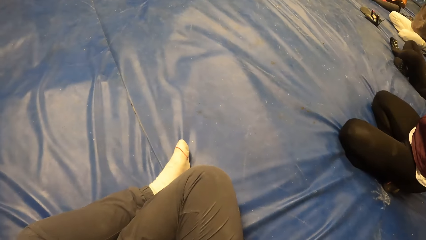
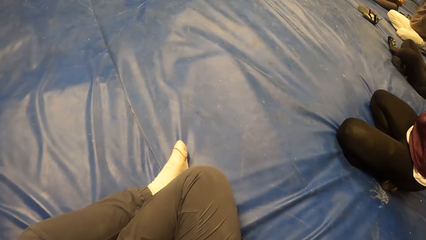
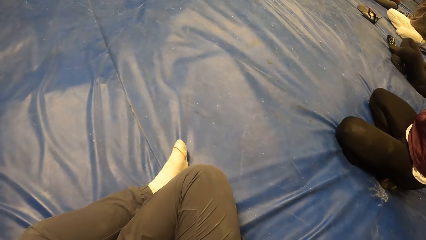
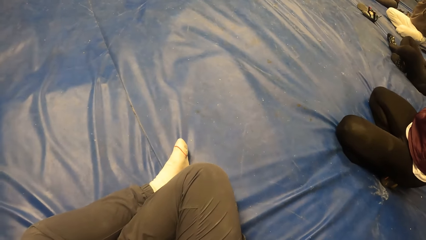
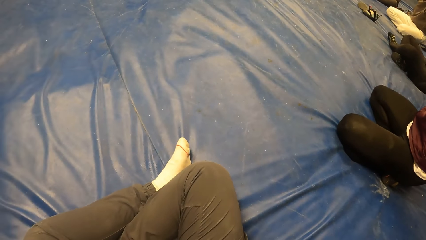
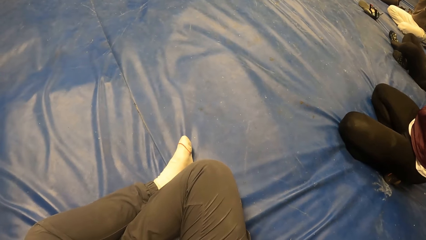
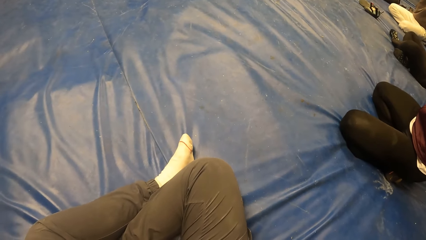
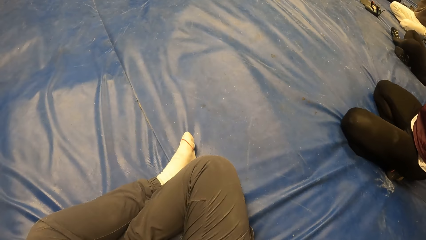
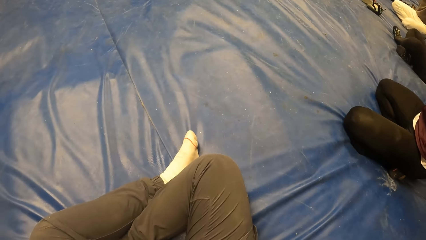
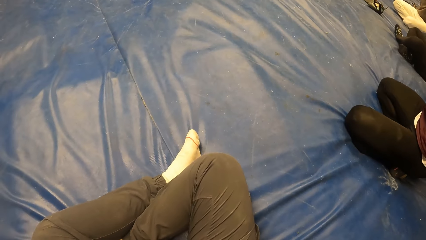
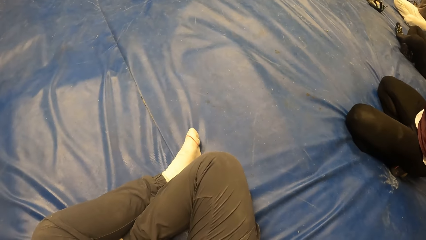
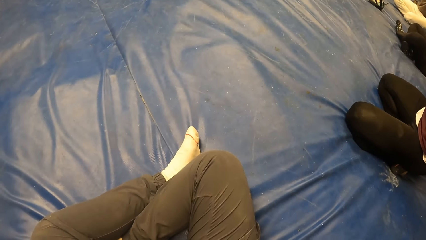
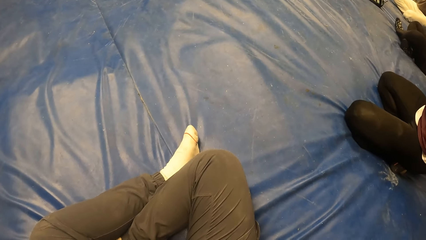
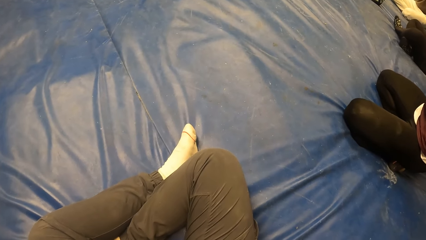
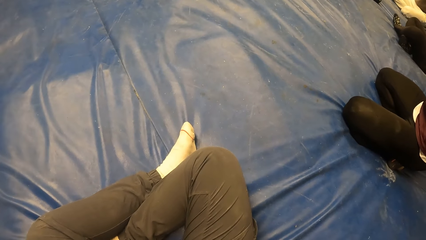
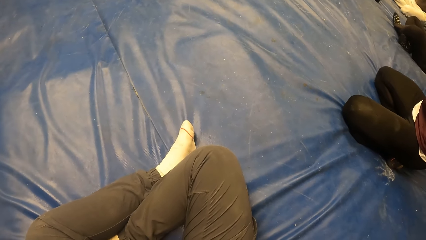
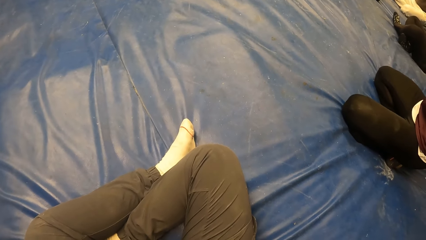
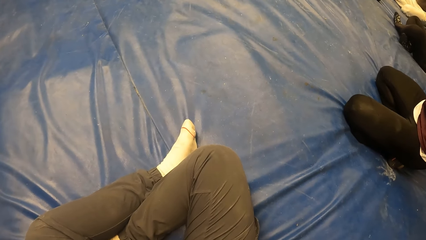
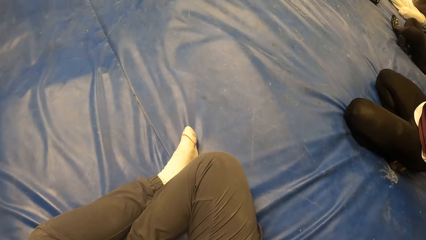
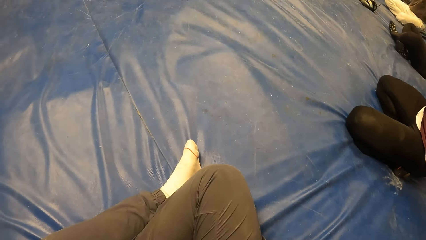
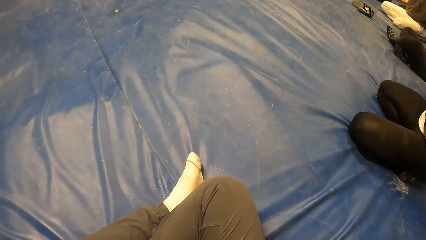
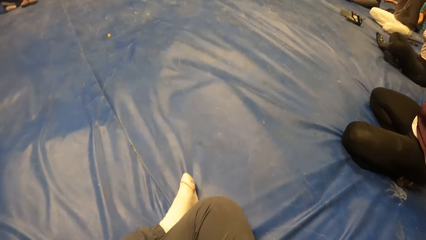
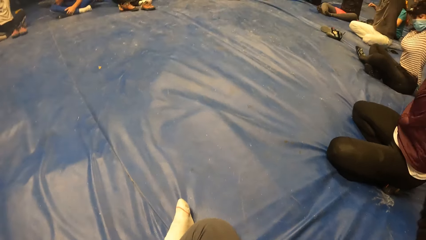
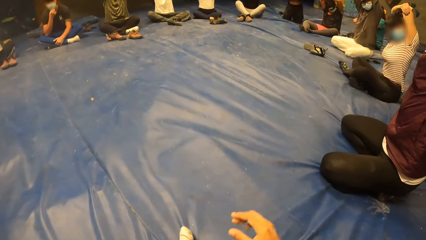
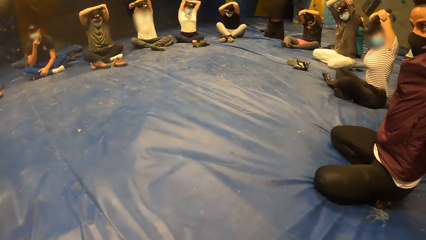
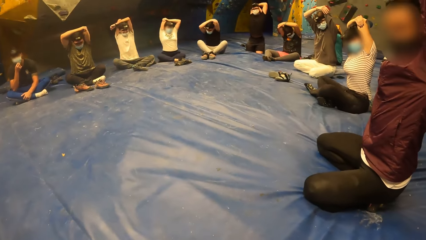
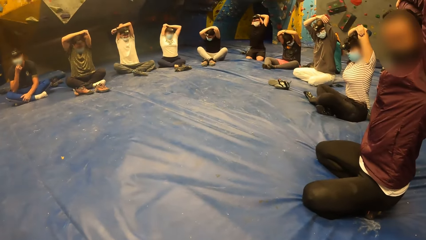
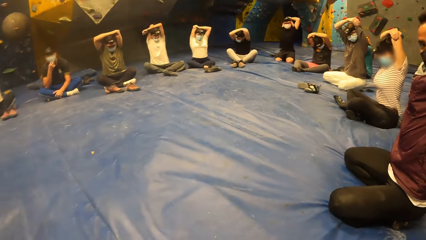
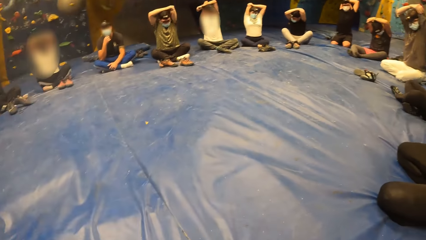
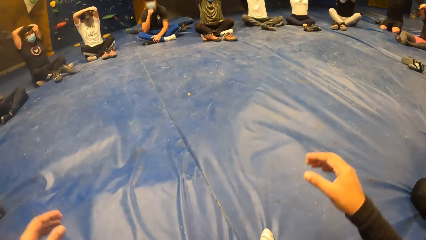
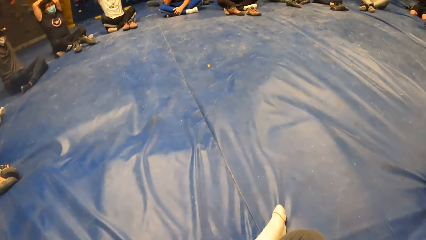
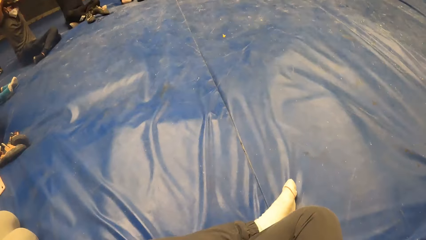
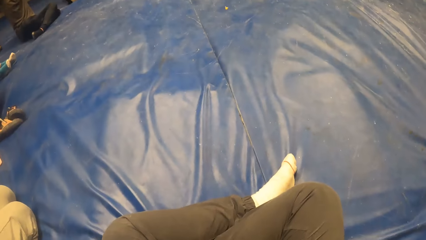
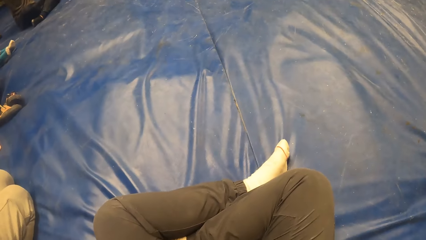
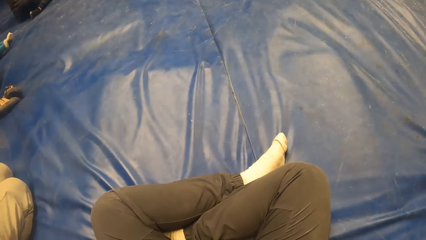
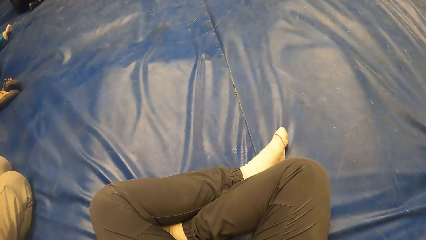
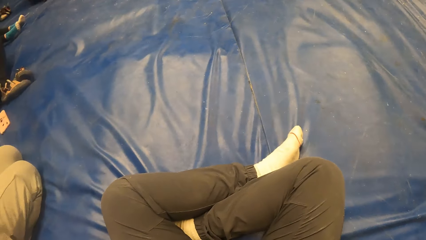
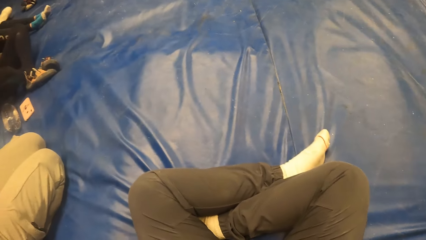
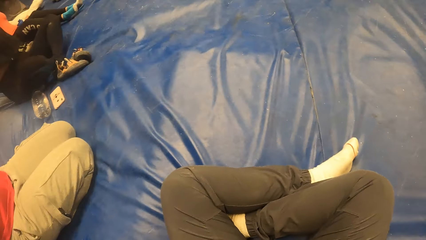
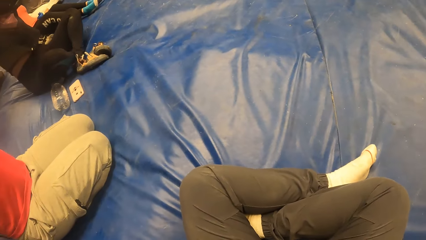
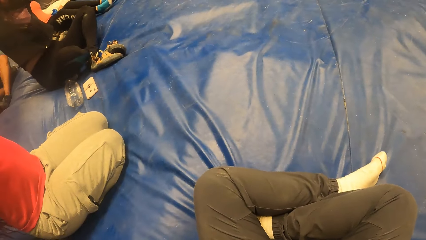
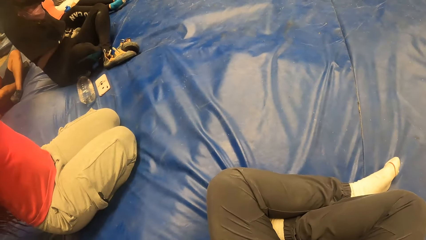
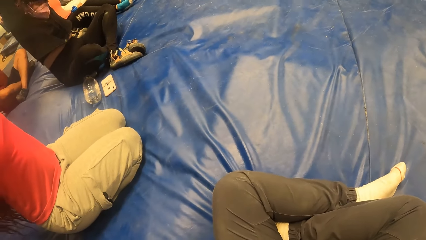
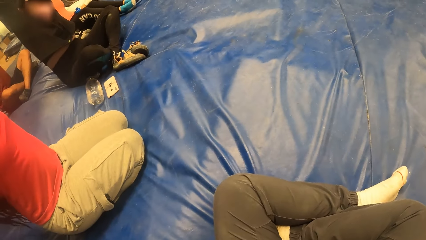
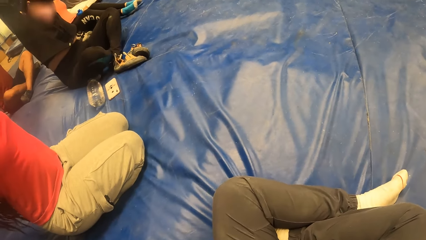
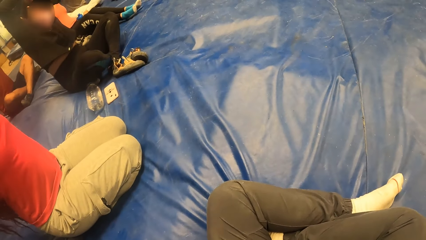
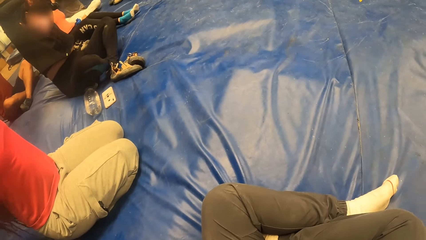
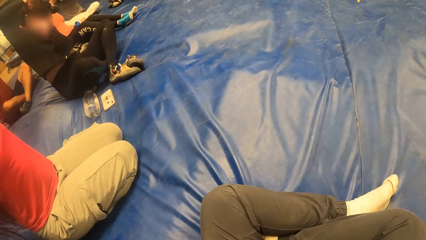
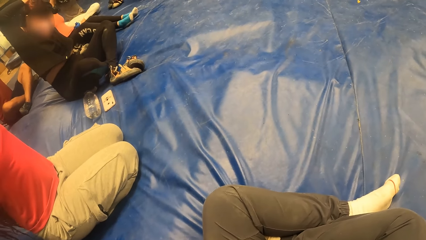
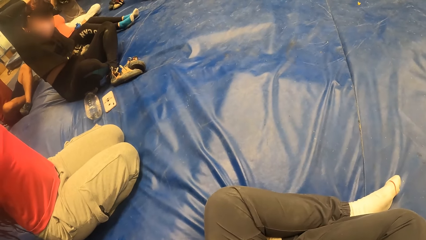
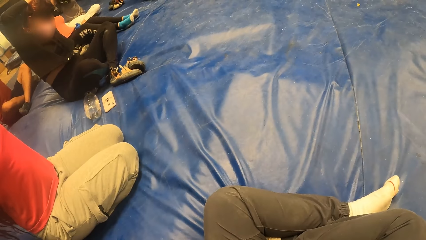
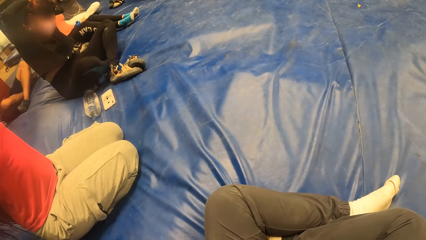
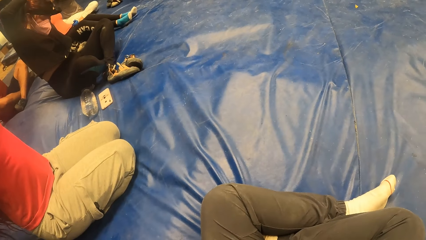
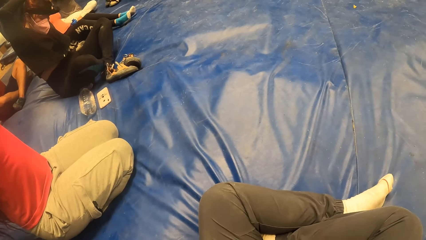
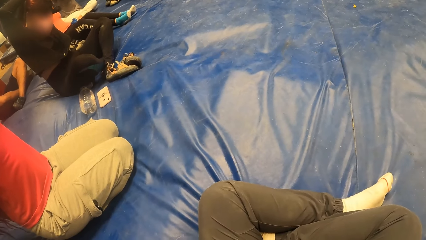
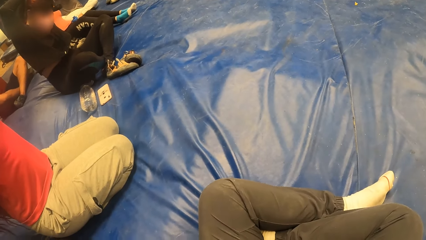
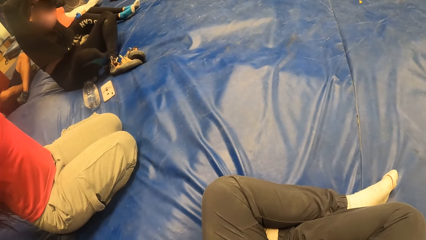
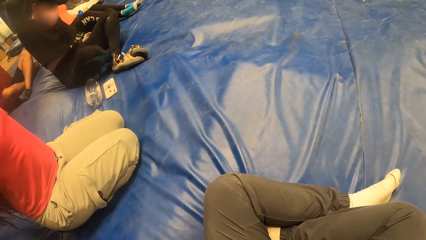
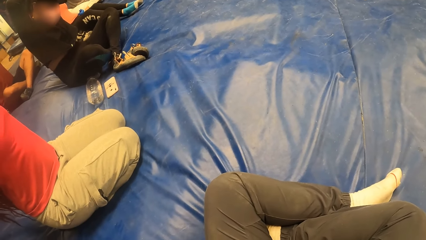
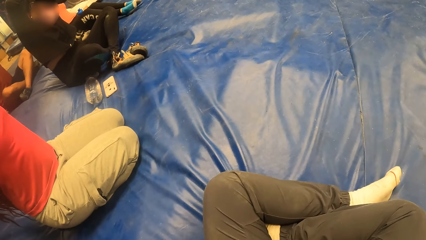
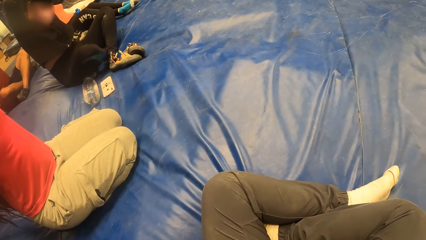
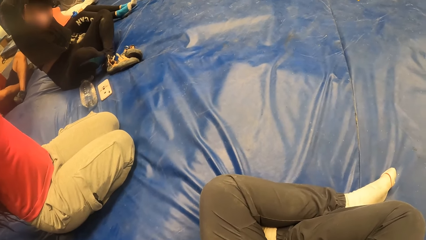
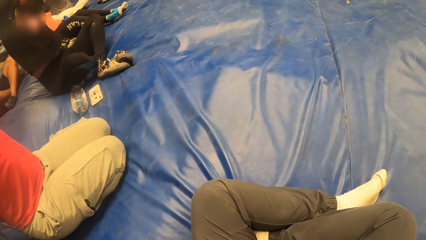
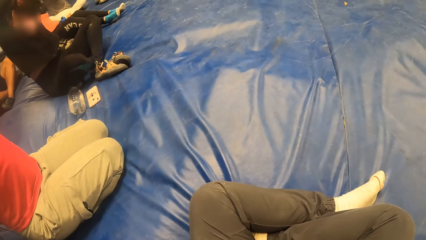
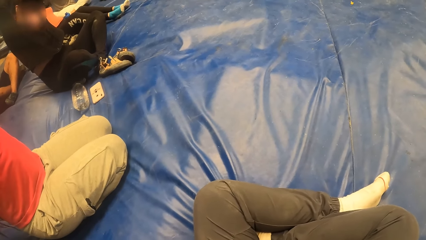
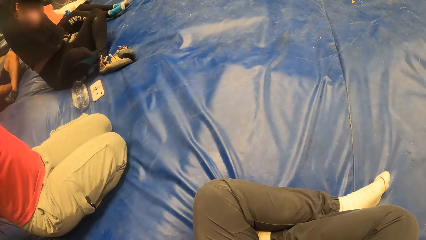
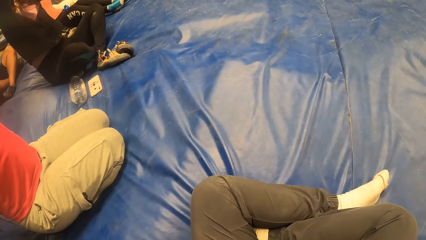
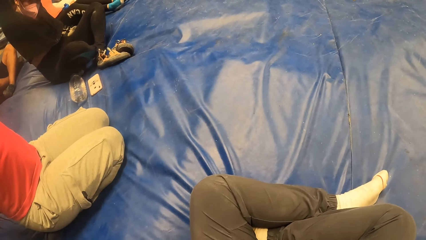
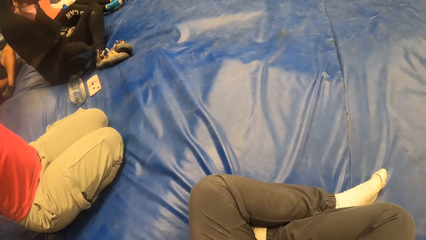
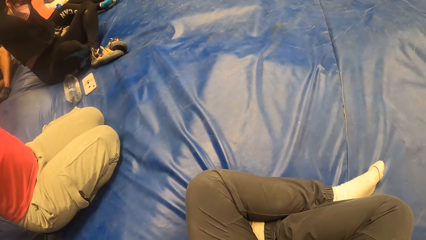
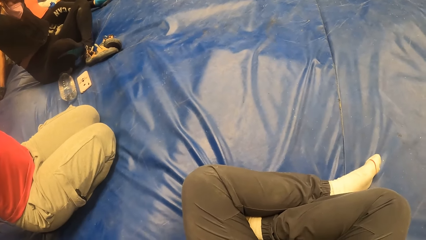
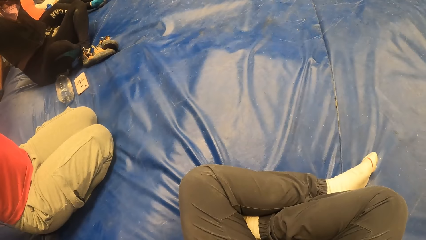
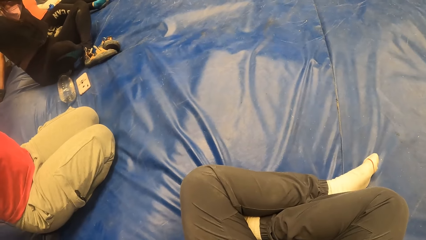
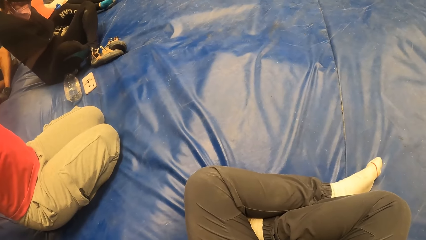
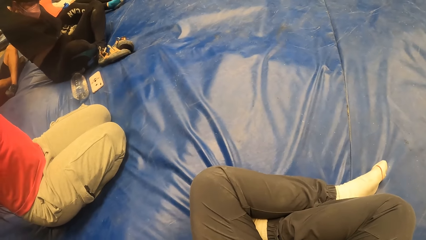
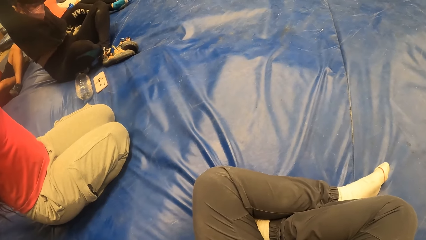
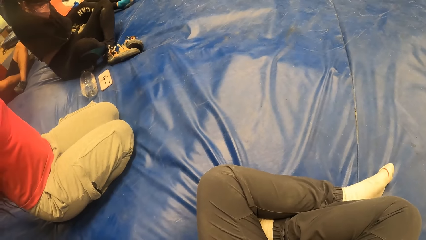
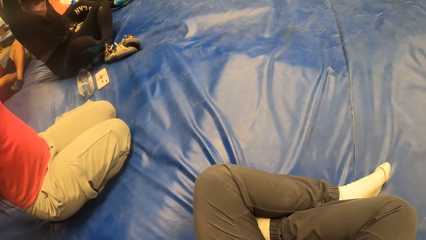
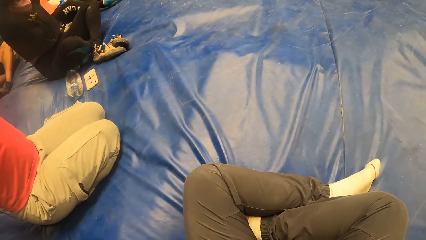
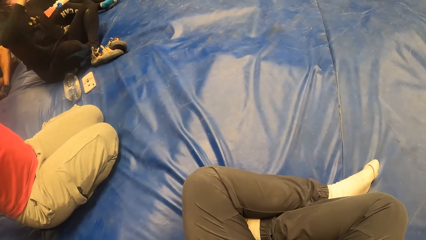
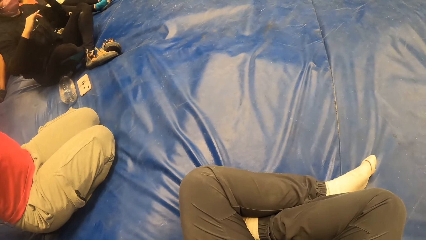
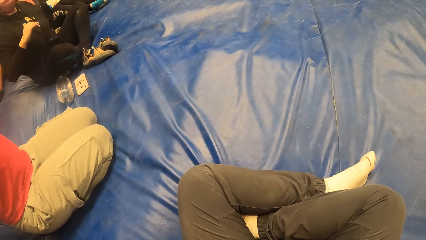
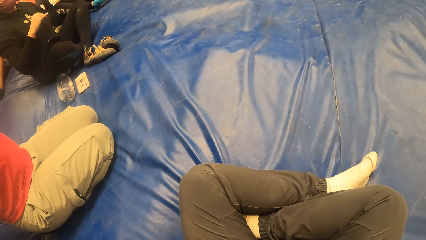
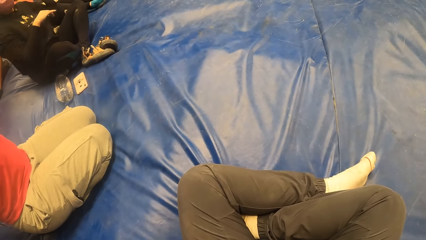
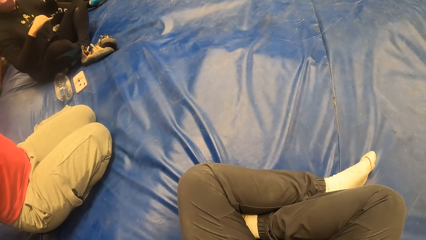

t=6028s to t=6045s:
The camera wearer looks on the blue mattress. A man interacts with the camera wearer. The camera wearer puts their hands down. They place both hands on their head. They lift their hand. They look around the room.
